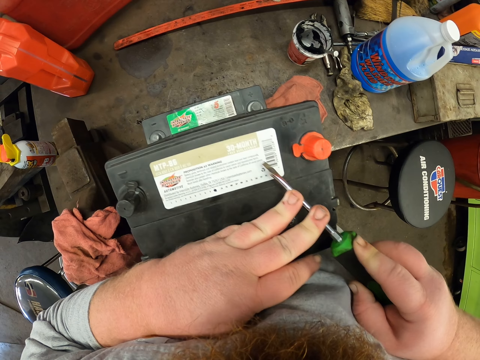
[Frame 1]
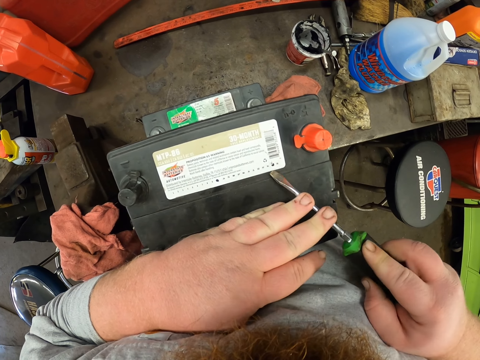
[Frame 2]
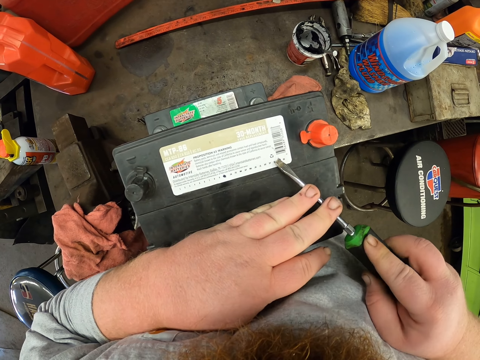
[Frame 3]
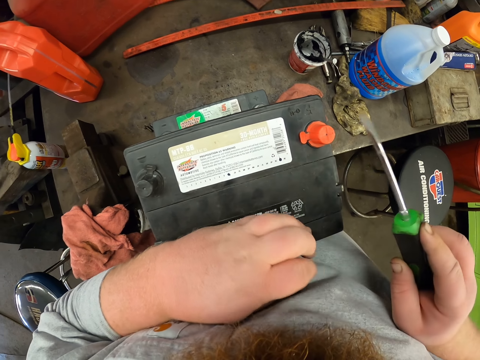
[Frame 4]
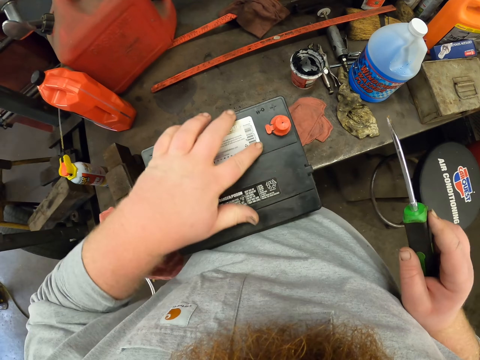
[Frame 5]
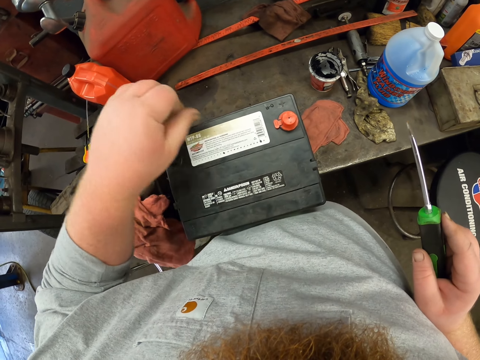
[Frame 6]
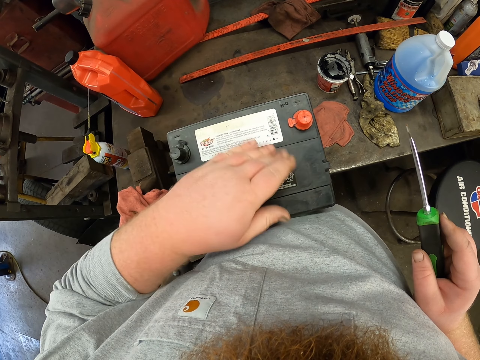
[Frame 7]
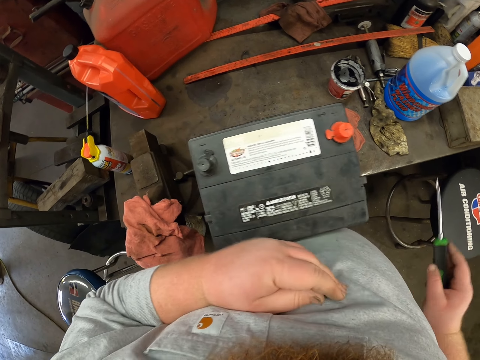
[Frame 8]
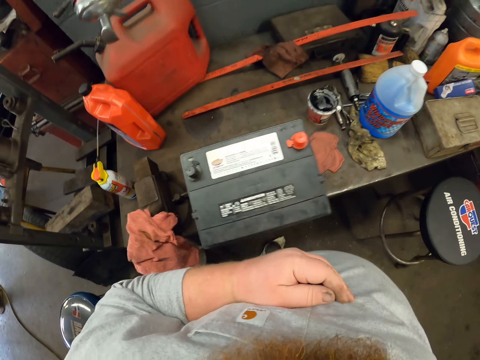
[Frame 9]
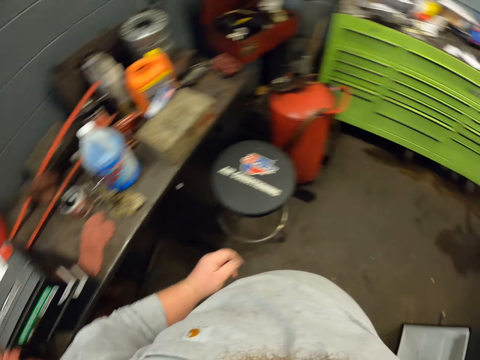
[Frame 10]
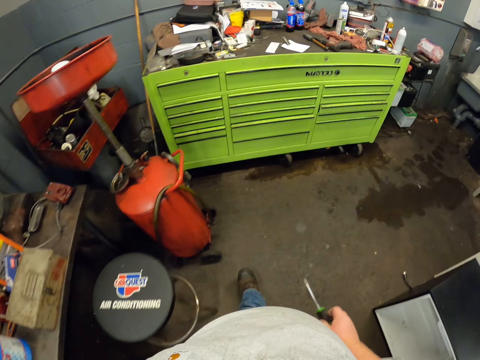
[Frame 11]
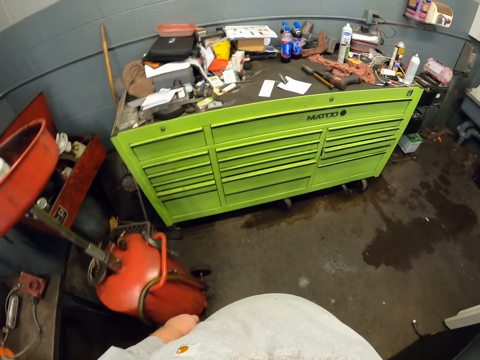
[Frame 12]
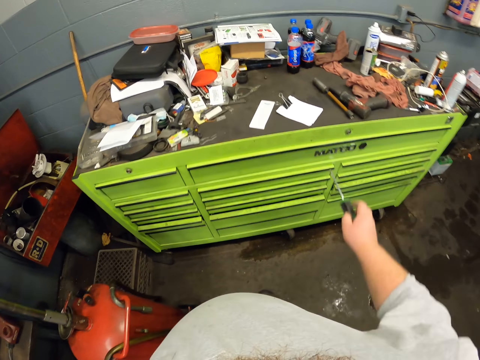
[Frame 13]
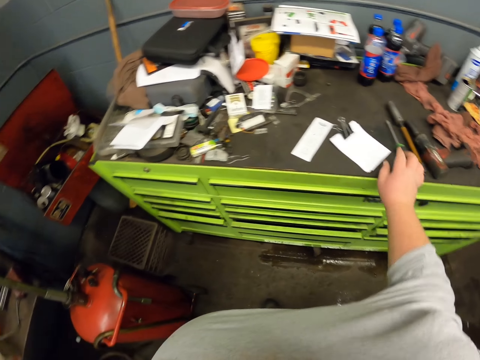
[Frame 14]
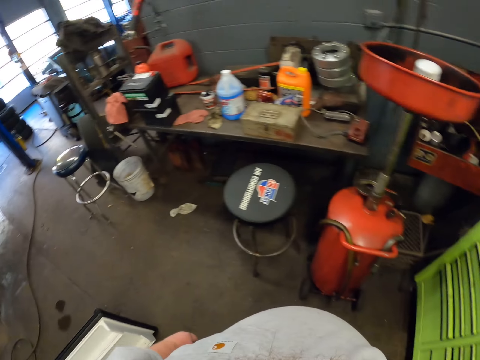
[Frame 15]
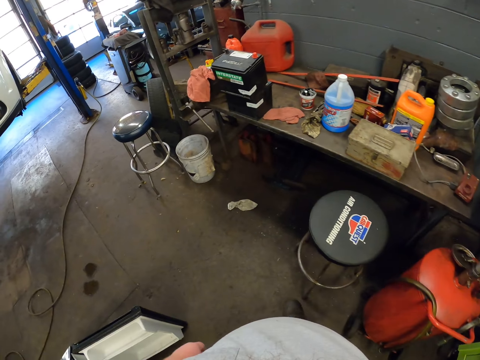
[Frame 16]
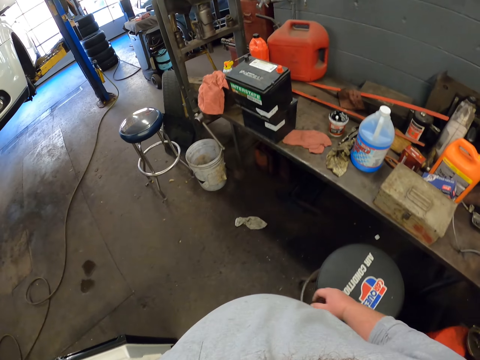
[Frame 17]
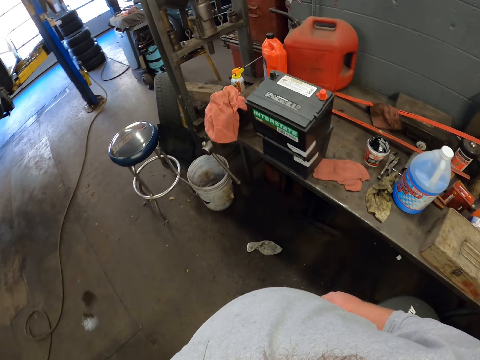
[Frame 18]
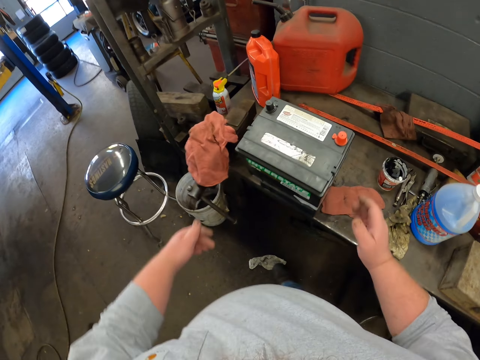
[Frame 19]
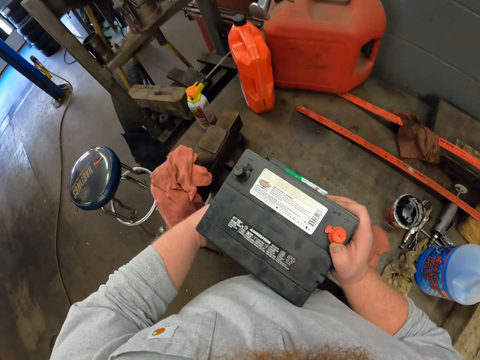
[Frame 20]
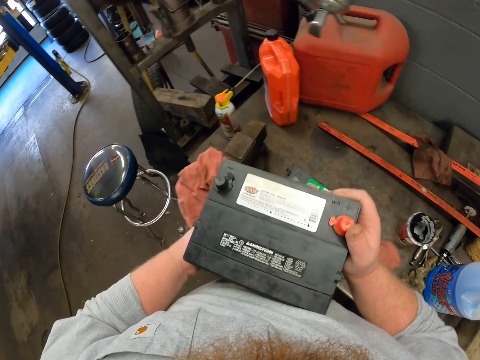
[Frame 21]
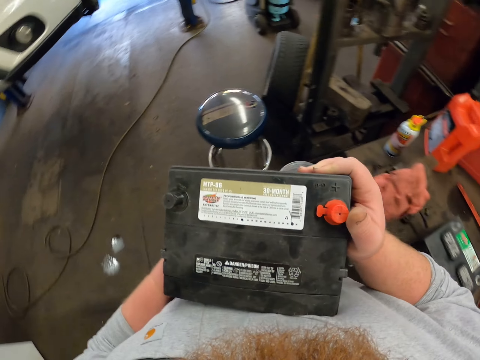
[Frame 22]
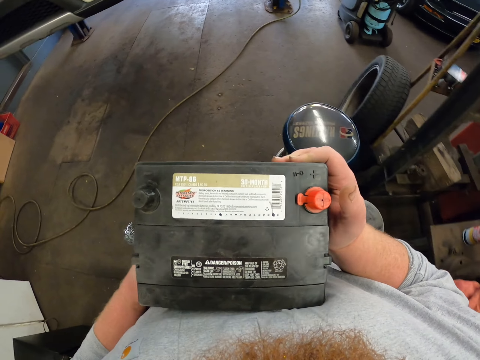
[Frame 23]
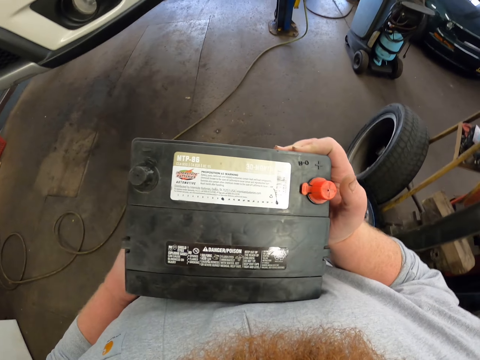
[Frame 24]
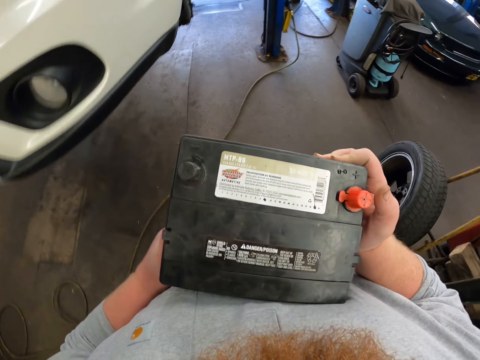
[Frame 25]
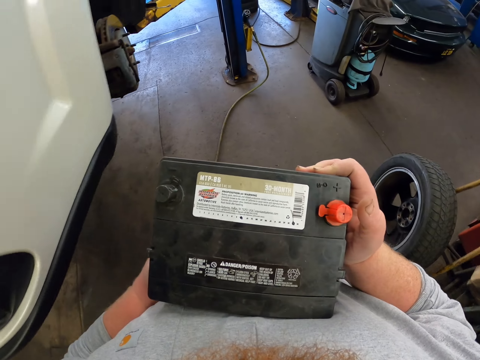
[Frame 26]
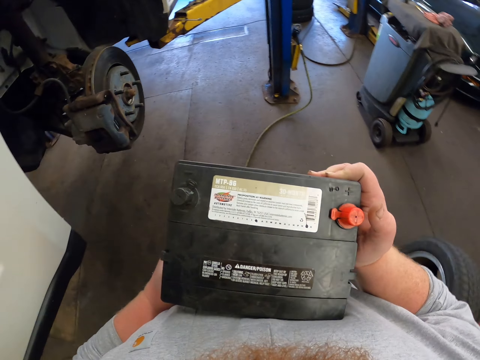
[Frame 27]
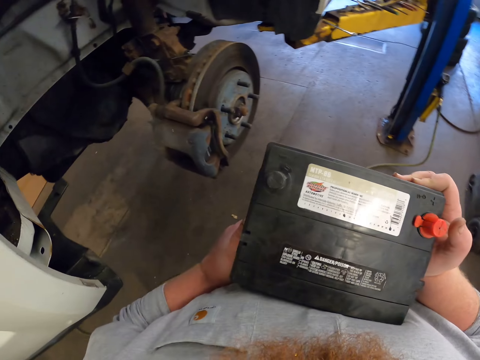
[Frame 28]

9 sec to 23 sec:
The camera wearer wipes the battery with his hand. He wipes the sticker. He walks towards the drawer at the garage. He places the screwdriver on the topmost part of the drawer. He walks towards the battery at the workshop. He picks up the car battery. He walks towards the car at the garage.

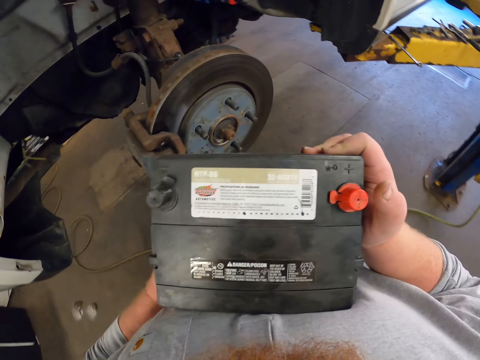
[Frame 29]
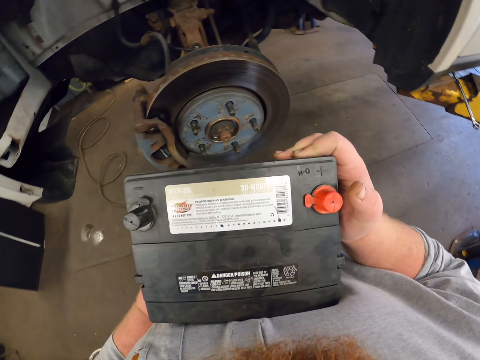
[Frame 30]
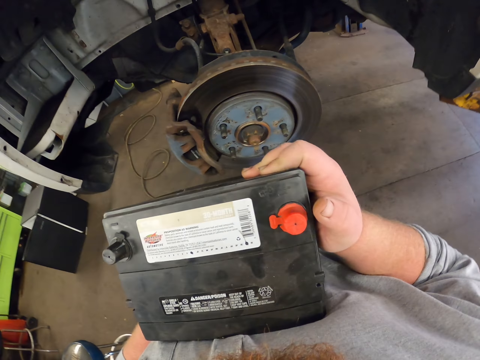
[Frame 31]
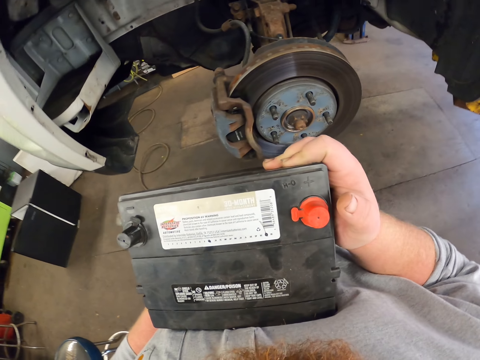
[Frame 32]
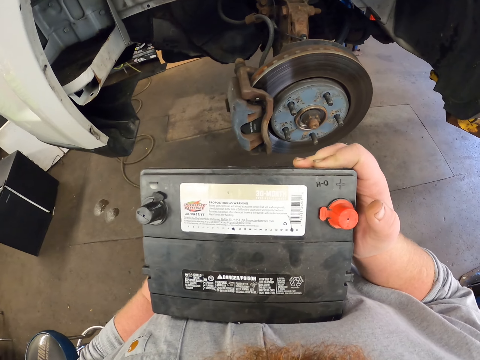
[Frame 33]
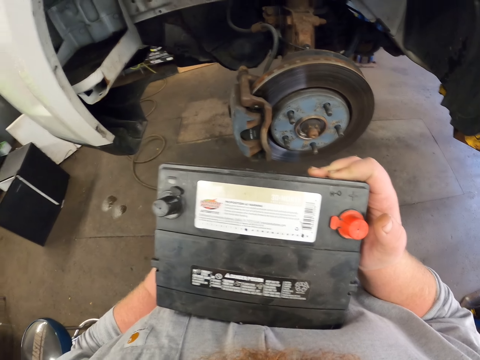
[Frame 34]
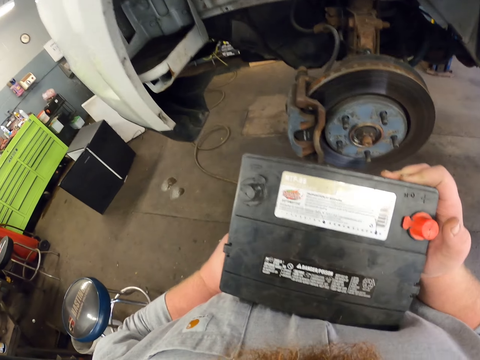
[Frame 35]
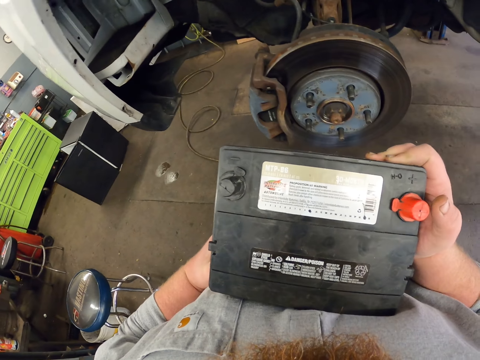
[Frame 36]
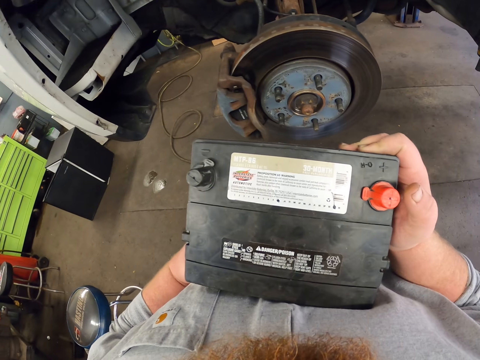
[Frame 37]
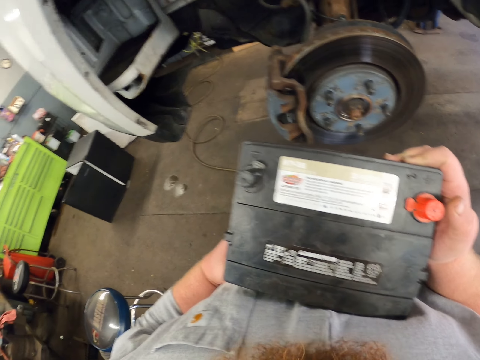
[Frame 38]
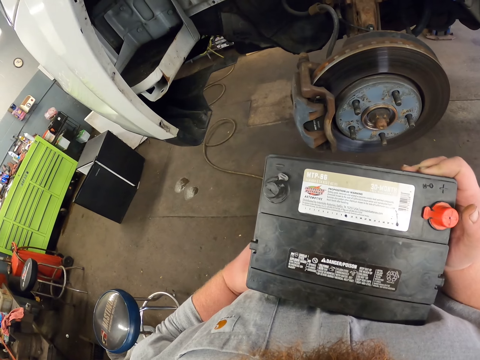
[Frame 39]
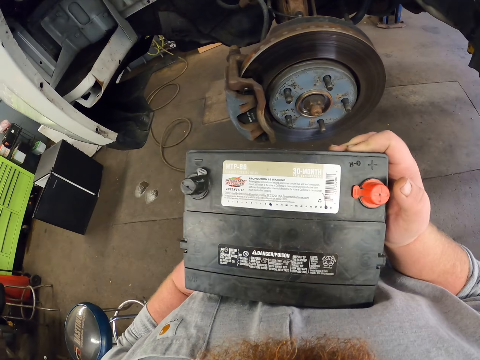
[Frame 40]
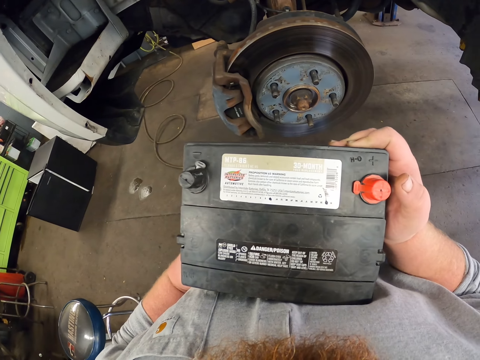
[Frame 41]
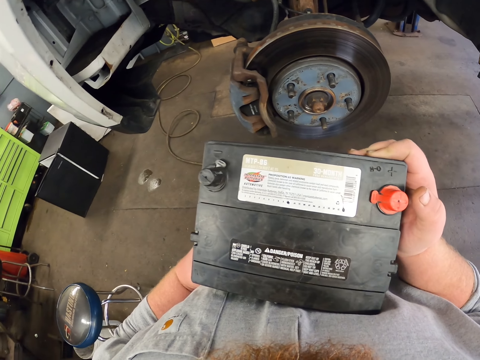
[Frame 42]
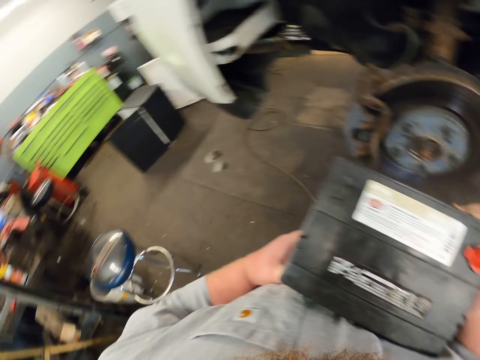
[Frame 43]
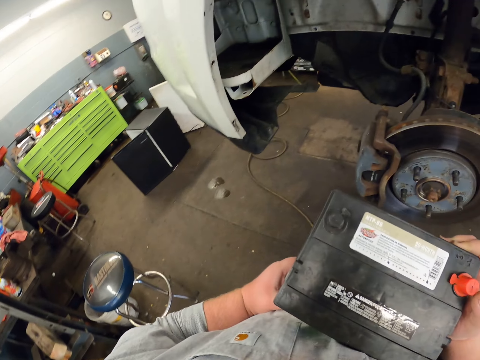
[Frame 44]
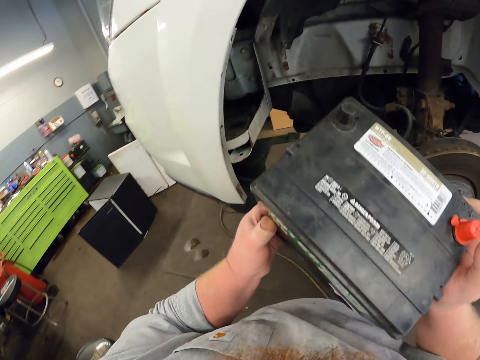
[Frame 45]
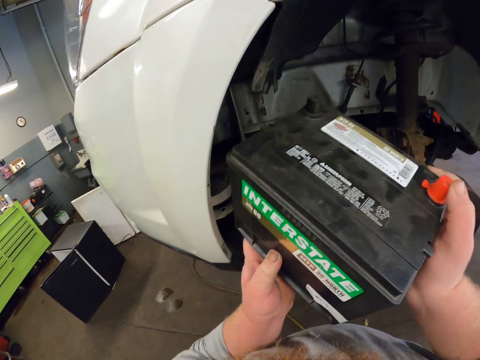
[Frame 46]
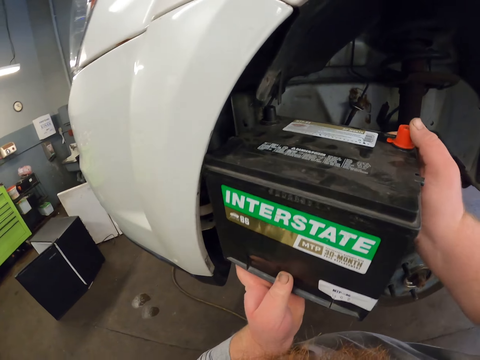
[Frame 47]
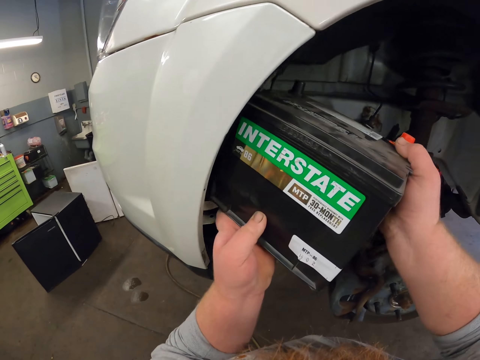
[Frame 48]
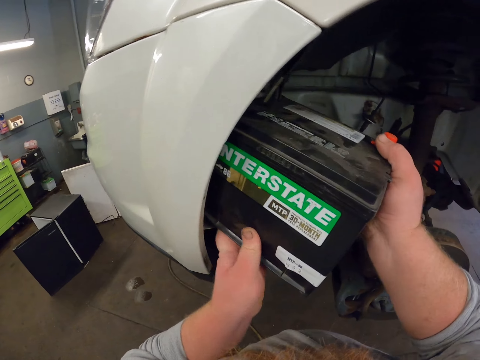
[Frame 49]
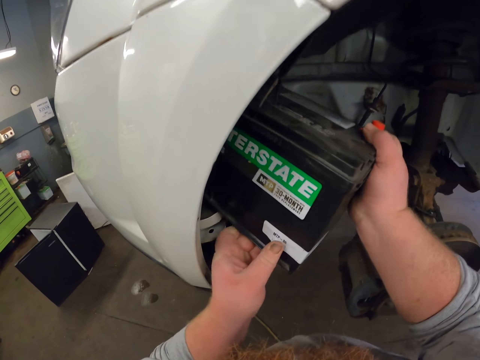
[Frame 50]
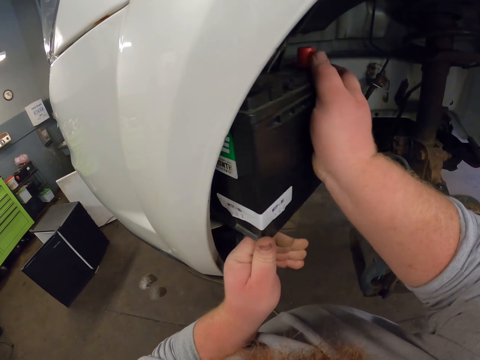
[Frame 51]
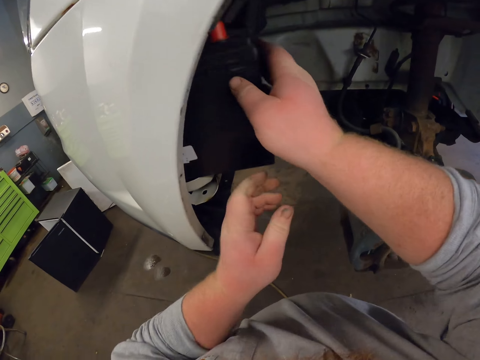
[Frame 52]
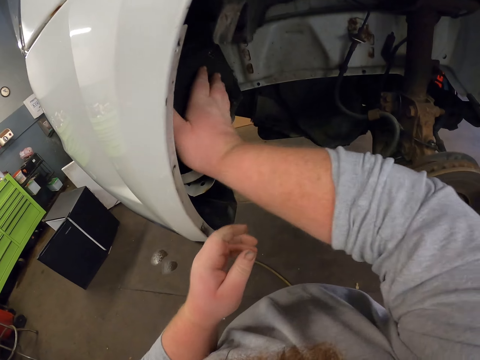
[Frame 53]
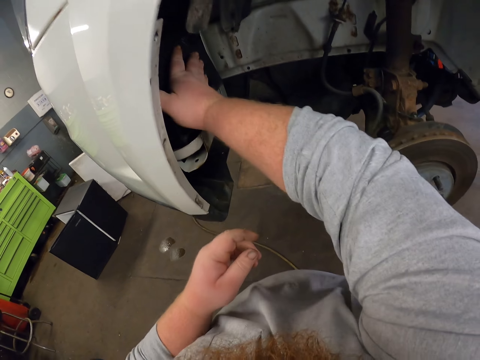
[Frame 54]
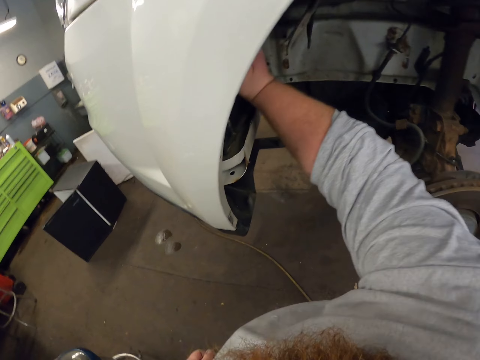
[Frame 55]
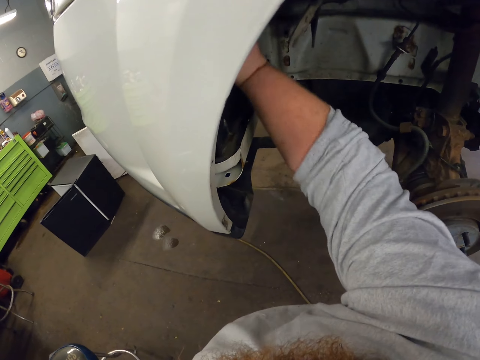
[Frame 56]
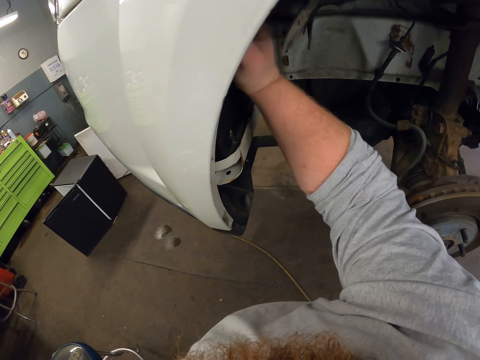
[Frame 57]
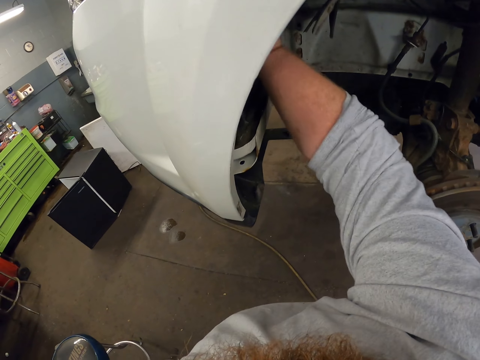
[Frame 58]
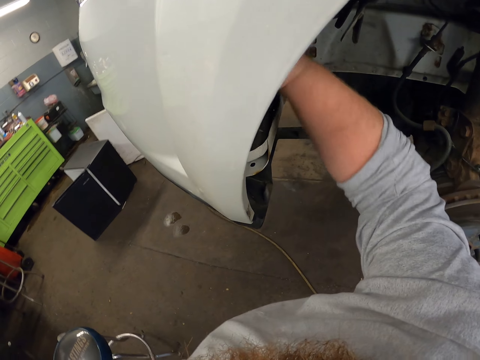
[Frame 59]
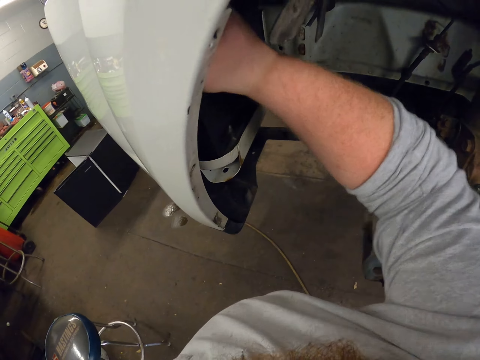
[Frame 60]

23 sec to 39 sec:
The camera wearer stares at the battery. They hold the car battery. They place the battery on the car.
